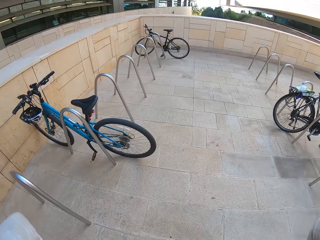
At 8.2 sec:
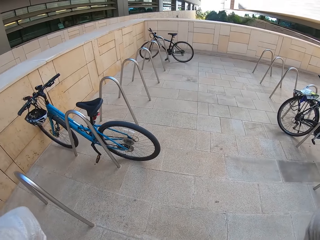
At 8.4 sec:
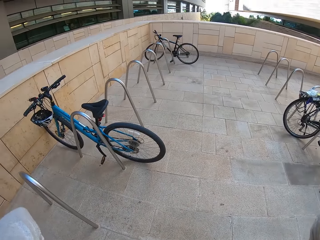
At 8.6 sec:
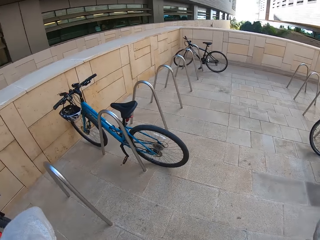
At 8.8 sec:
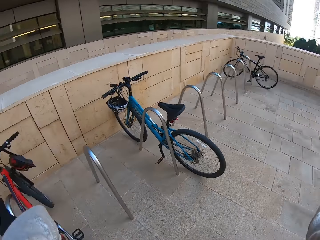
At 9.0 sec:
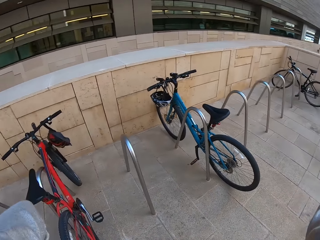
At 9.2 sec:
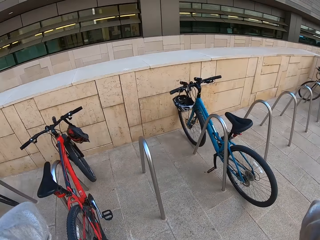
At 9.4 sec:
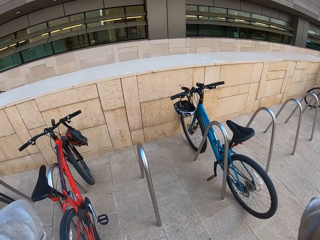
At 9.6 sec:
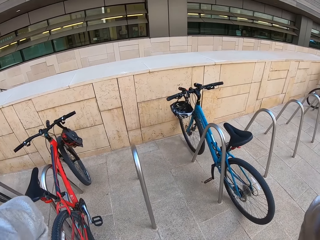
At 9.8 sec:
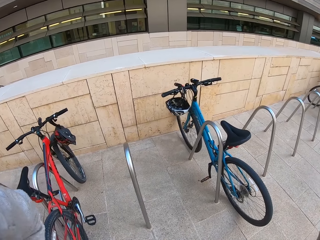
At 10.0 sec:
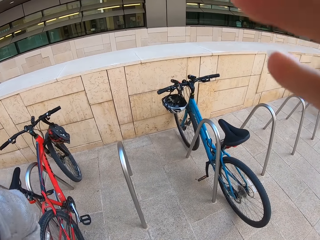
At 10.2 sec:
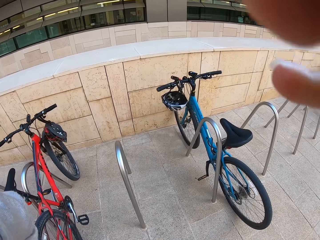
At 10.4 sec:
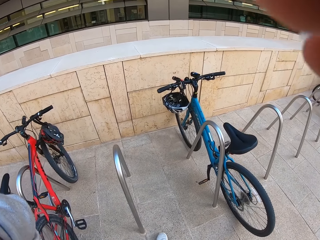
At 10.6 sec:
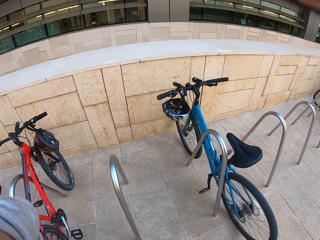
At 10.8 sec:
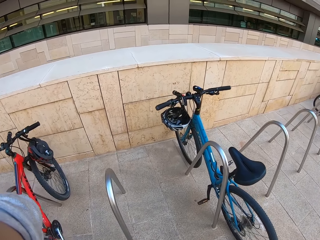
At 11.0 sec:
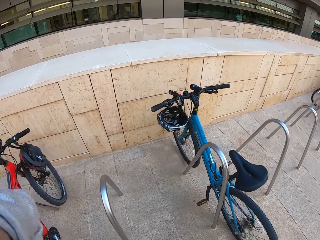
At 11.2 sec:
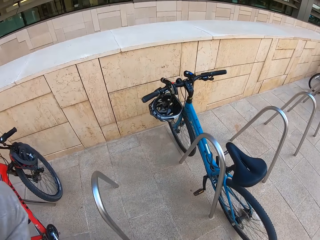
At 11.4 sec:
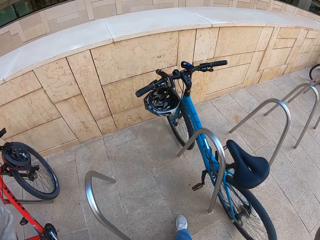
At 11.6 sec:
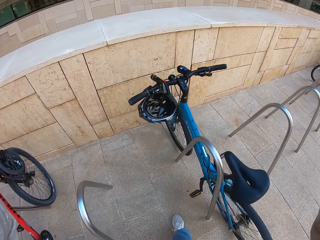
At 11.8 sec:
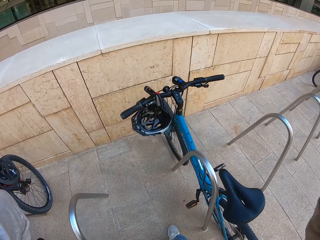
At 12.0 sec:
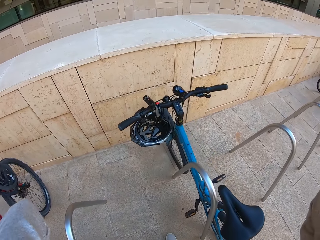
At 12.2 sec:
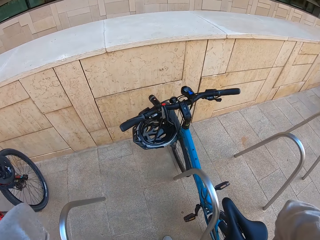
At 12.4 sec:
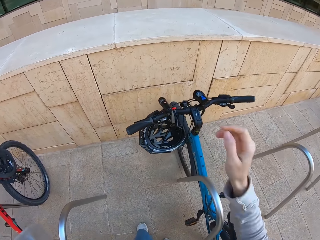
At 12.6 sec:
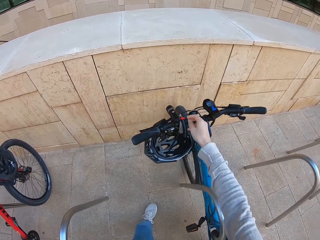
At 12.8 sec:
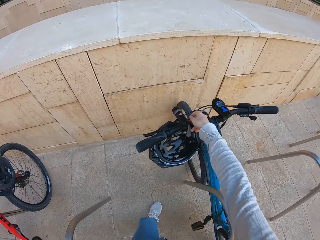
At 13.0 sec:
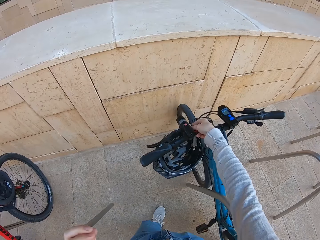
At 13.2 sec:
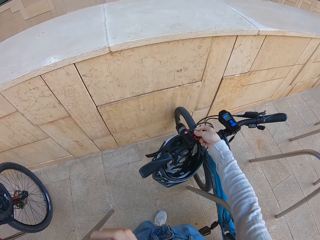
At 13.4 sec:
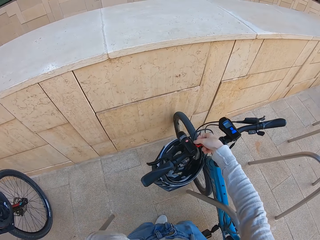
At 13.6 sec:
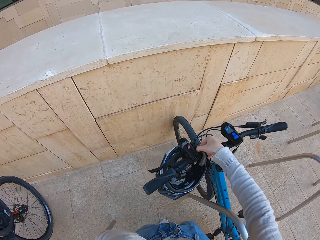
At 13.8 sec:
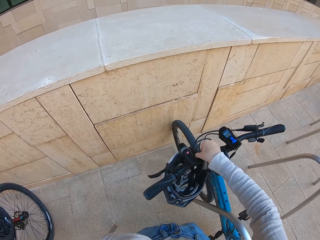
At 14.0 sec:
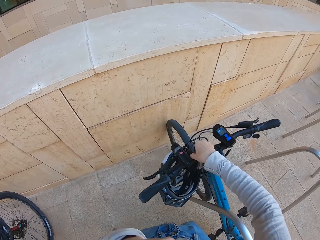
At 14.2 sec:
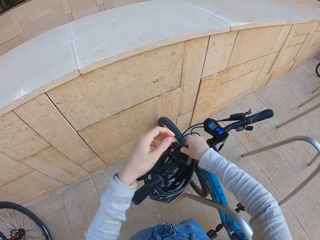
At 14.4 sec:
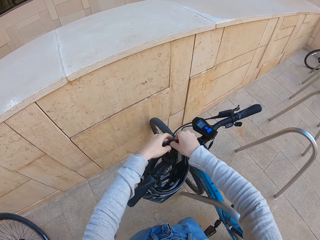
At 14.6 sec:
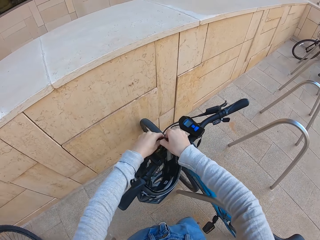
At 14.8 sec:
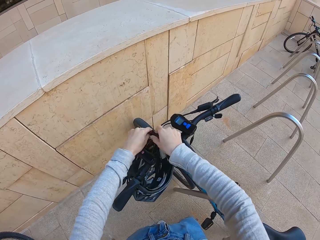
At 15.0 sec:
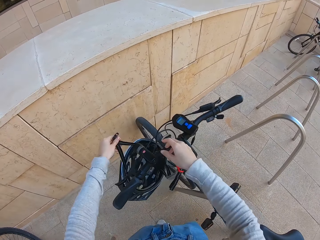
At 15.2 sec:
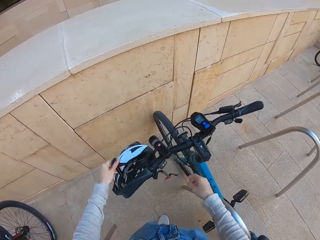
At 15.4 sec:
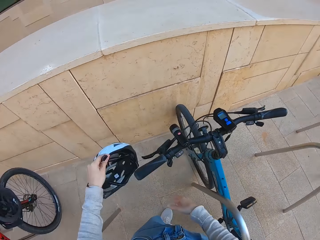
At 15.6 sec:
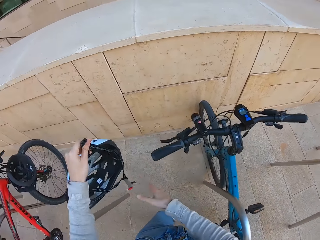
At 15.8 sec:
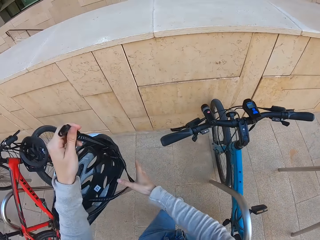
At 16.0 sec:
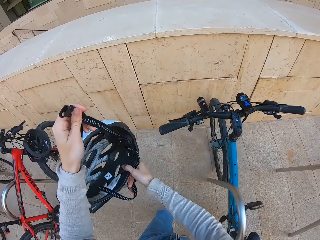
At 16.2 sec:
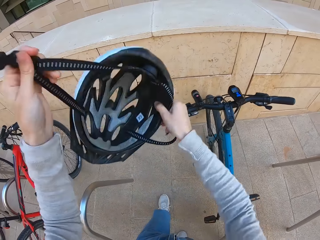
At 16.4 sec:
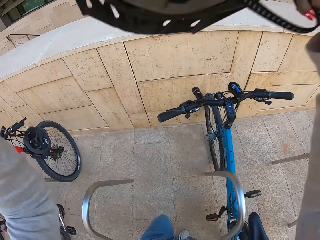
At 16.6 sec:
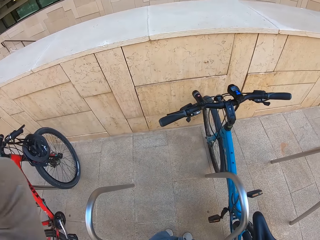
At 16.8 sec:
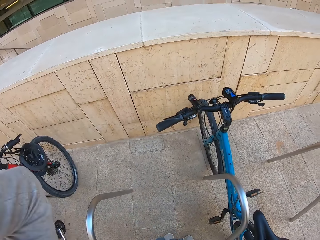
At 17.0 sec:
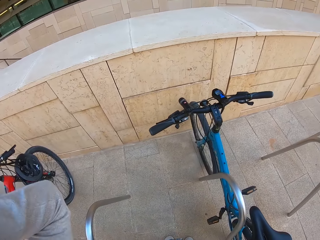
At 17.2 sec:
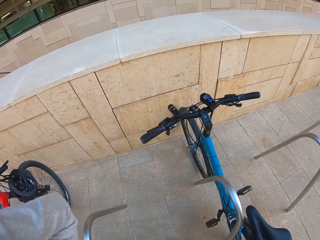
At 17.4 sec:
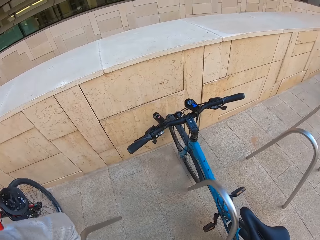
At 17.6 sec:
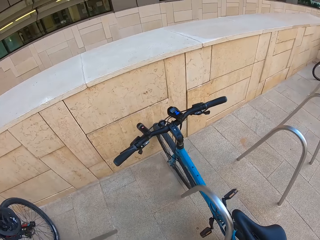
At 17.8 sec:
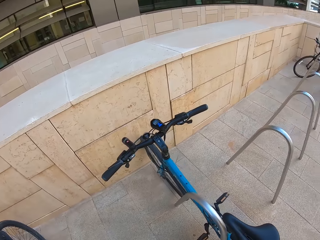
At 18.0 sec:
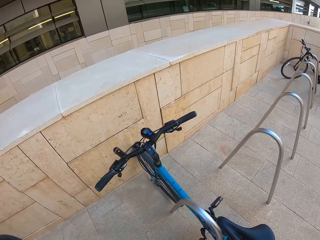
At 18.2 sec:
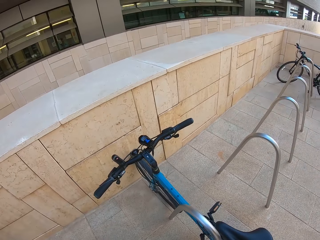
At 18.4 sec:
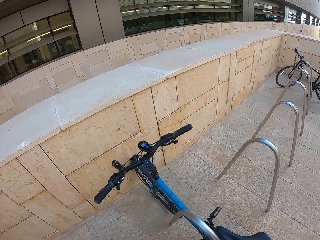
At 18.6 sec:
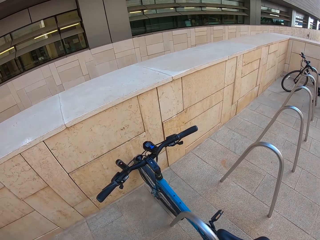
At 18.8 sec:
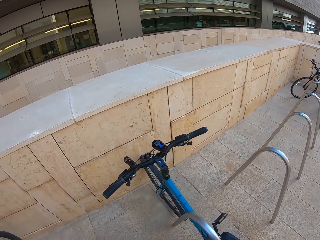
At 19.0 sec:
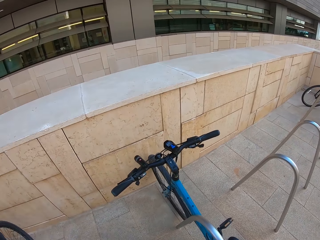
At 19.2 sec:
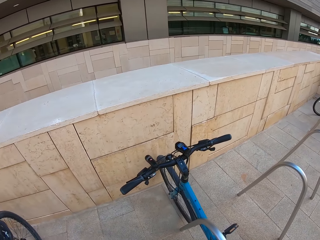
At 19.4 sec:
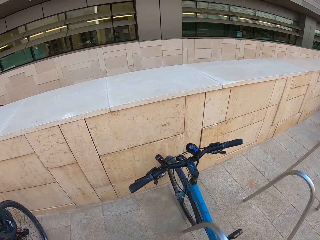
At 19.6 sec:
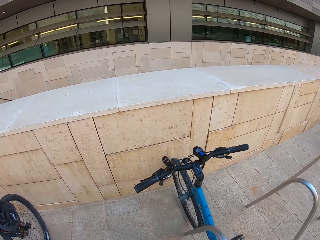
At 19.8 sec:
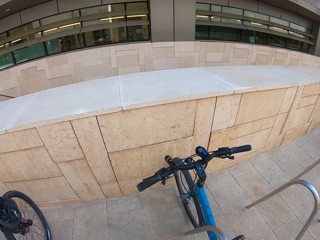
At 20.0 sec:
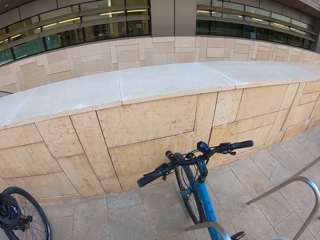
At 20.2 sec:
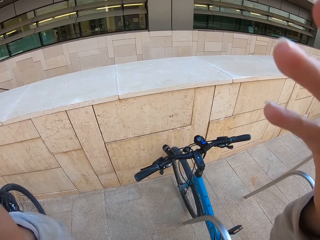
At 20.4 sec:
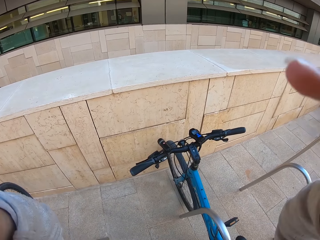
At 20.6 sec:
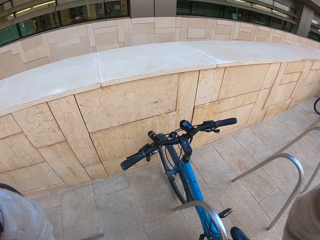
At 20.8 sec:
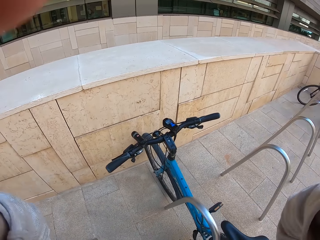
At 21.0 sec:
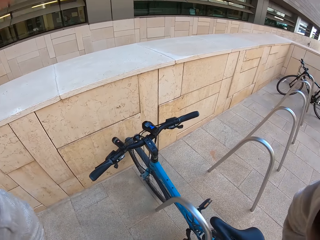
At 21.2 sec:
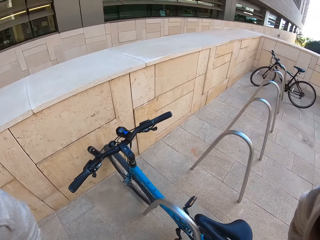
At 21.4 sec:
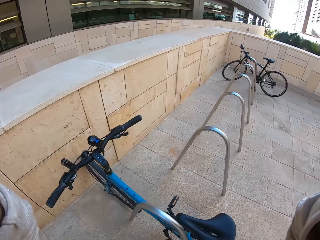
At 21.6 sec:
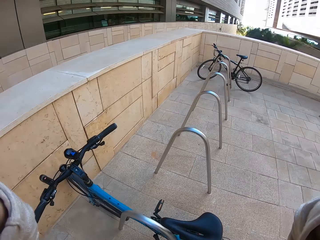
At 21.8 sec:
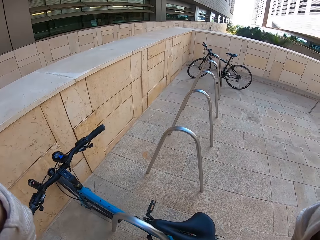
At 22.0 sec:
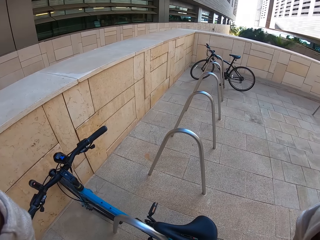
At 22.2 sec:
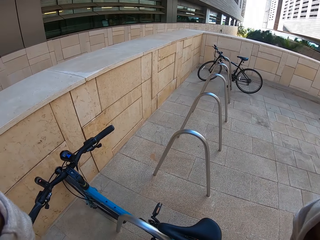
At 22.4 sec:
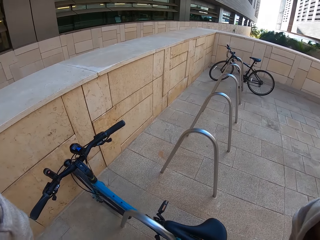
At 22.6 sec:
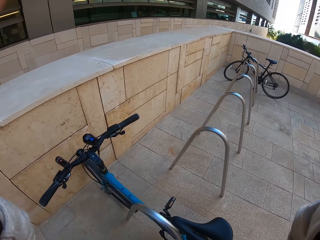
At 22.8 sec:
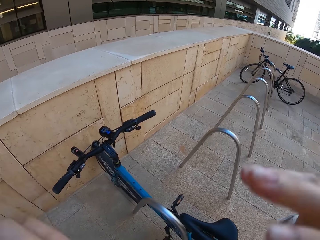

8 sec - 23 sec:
The camera wearer walks towards the bicycle. They adjust the camera. They pick up the helmet on the bicycle. They put on the helmet. They look around. They adjust the camera.

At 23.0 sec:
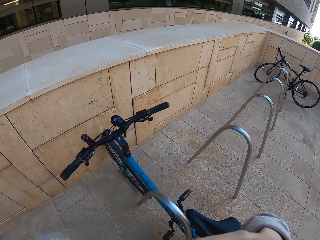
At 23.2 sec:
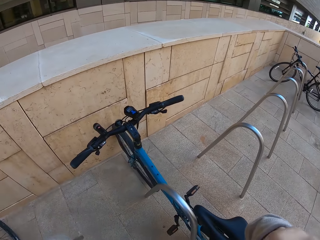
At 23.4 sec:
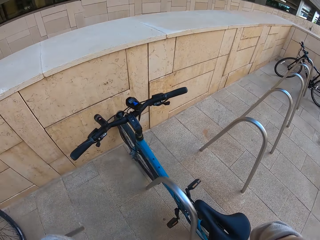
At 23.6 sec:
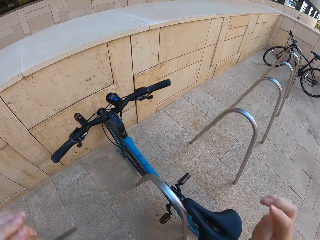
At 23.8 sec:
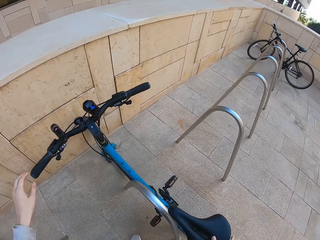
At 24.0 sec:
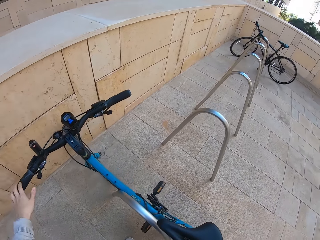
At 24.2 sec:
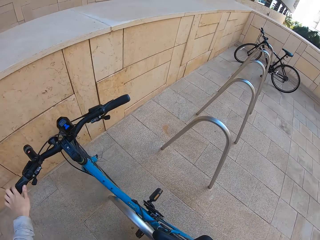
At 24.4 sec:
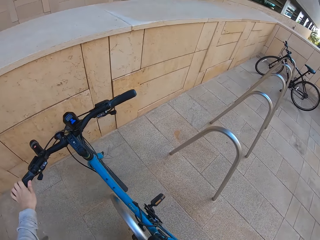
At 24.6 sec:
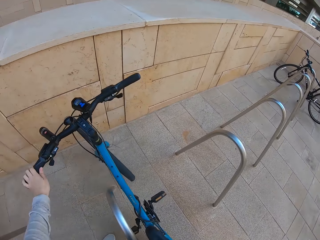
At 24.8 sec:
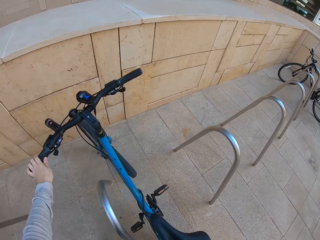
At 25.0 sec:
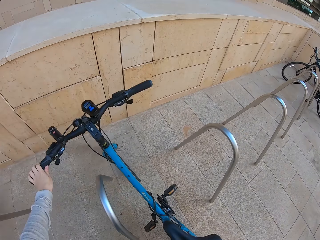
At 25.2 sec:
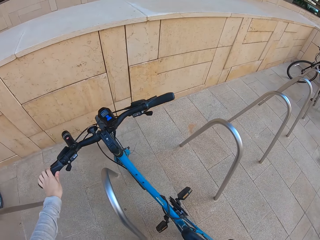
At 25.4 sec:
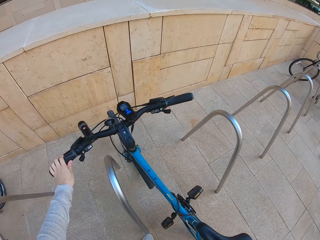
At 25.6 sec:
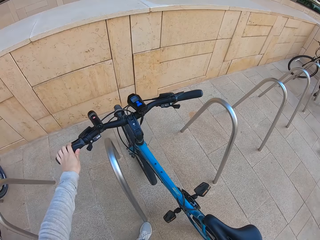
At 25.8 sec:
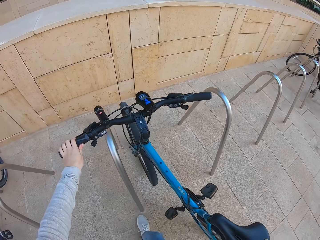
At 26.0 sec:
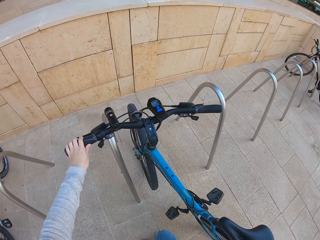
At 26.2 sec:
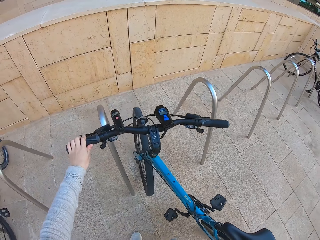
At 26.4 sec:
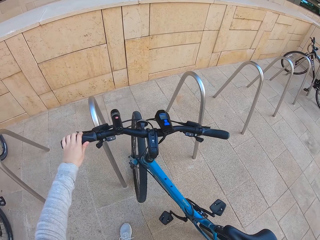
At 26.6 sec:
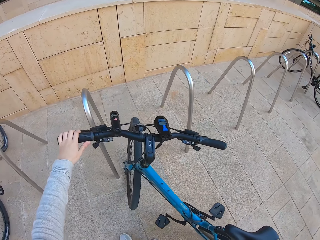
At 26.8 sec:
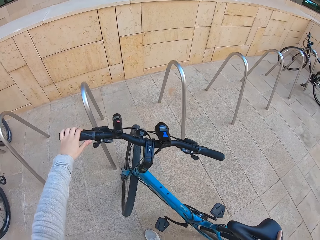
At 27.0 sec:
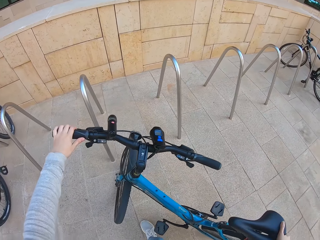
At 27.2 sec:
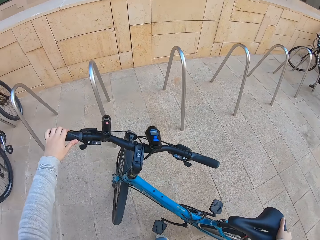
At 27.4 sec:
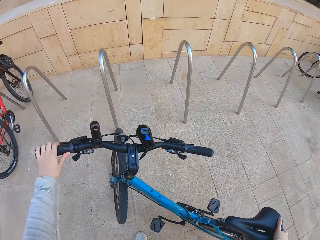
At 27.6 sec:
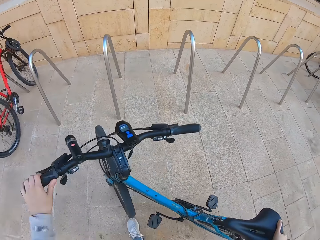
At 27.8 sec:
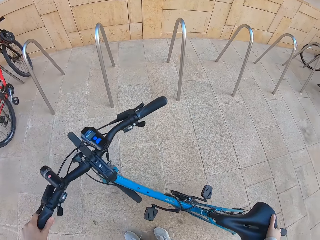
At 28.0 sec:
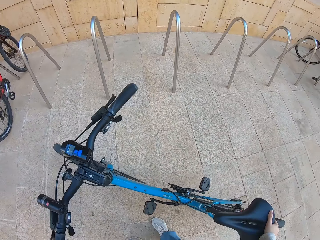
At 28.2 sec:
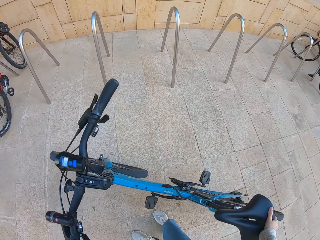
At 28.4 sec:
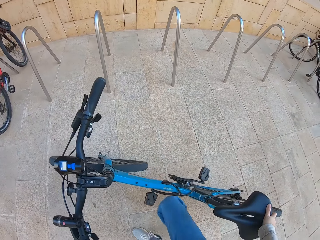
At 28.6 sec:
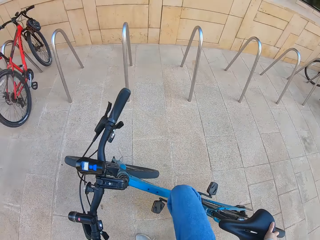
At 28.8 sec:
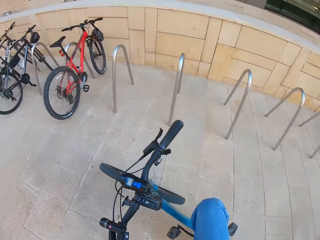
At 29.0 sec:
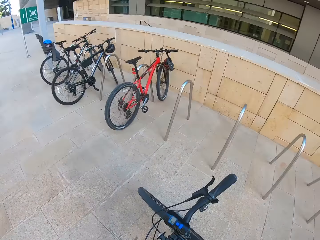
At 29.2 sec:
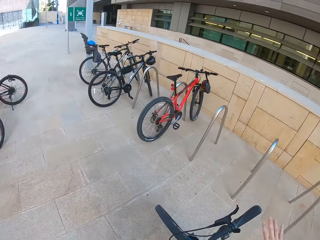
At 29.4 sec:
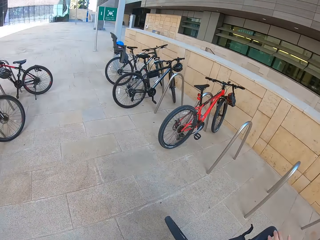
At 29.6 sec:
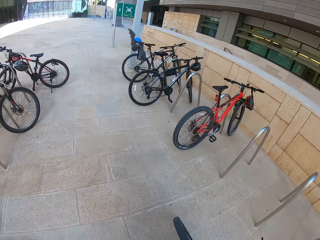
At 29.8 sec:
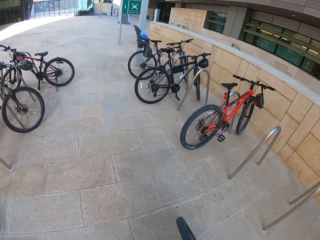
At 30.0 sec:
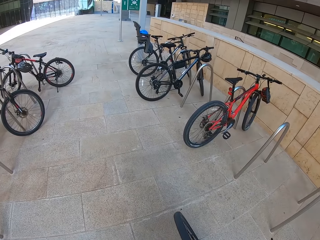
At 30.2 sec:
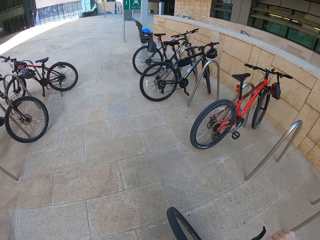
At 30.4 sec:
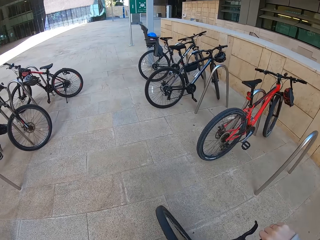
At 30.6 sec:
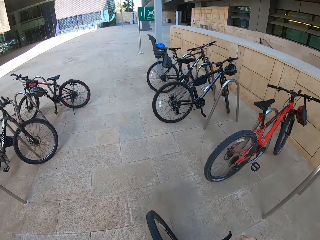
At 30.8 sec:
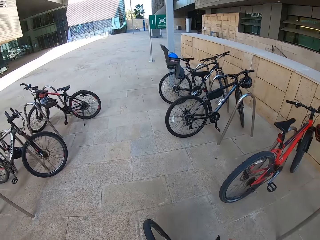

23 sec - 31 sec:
The camera wearer moves the bicycle from the bicycle rack. They straighten the bicycle. They ride the bicycle. They sit on the bicycle.
